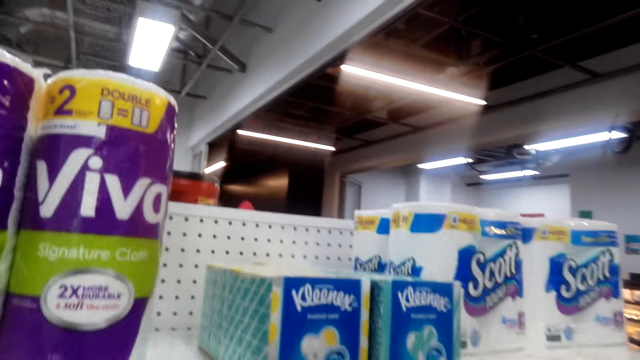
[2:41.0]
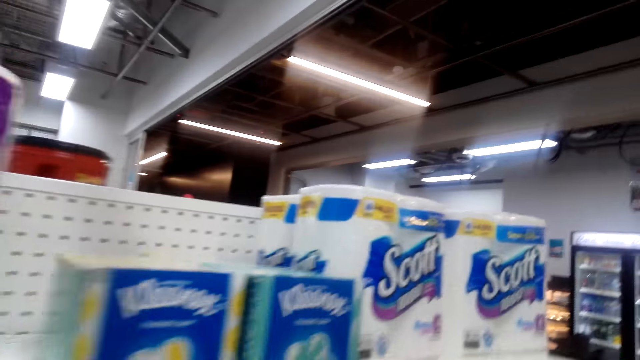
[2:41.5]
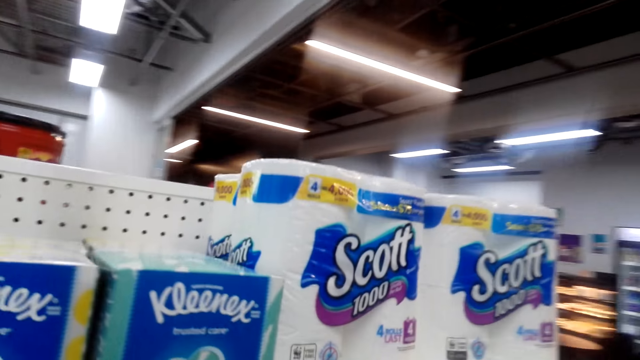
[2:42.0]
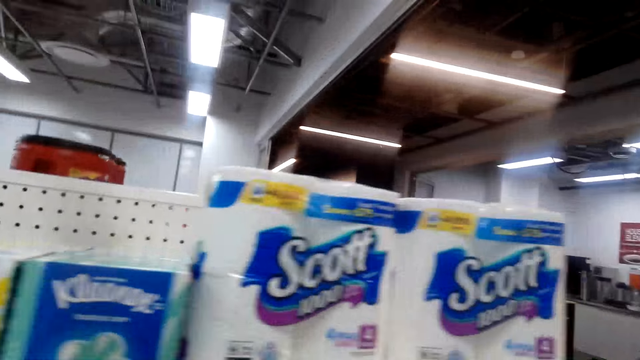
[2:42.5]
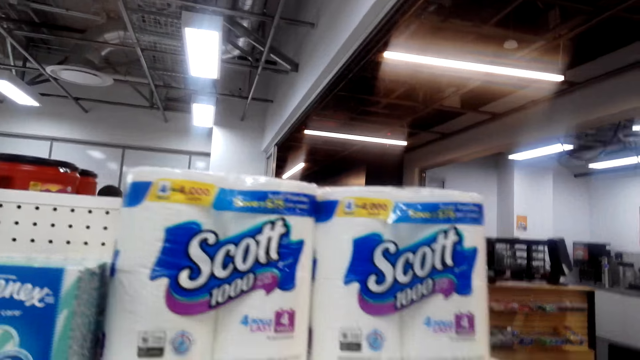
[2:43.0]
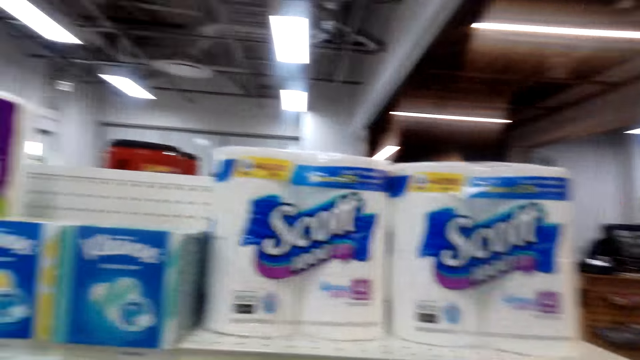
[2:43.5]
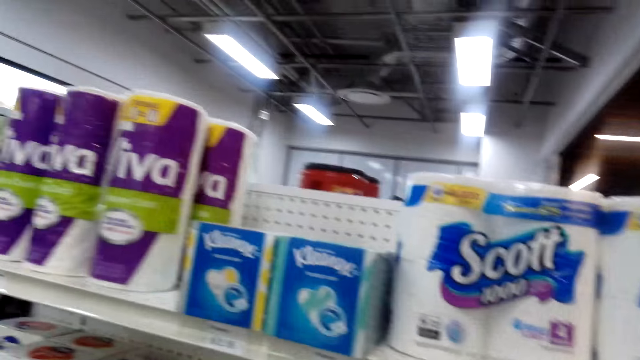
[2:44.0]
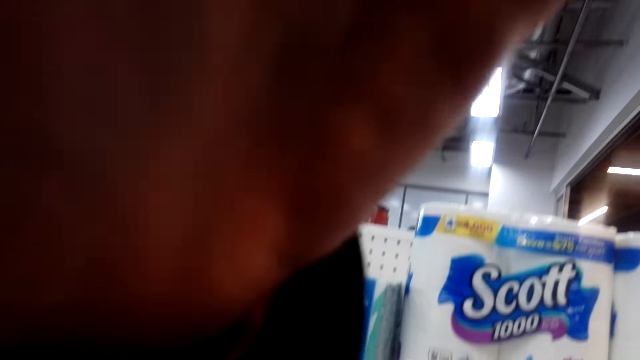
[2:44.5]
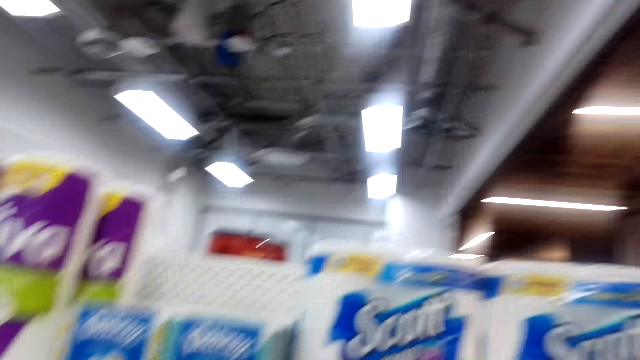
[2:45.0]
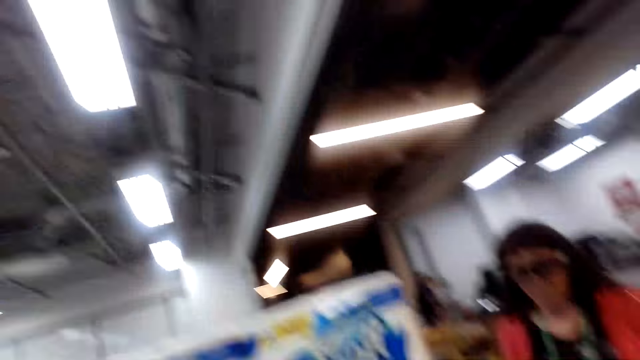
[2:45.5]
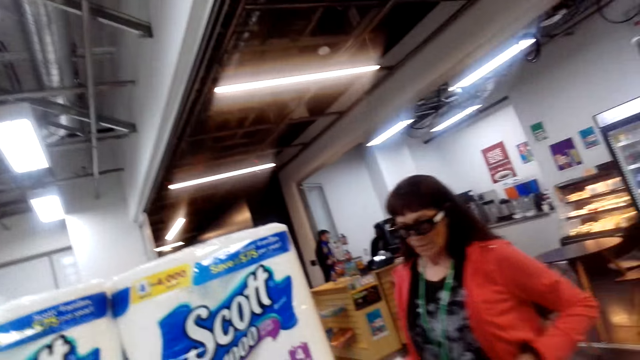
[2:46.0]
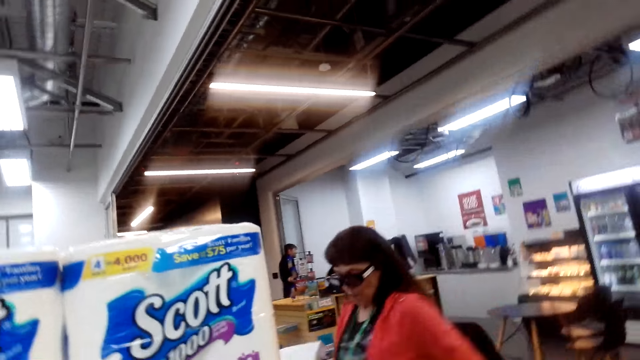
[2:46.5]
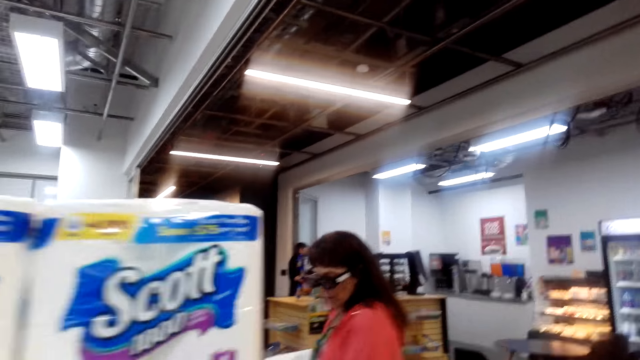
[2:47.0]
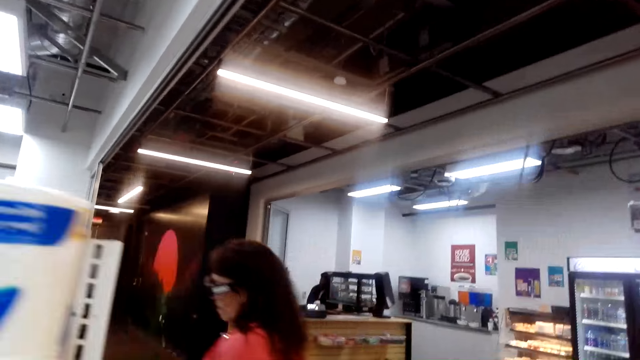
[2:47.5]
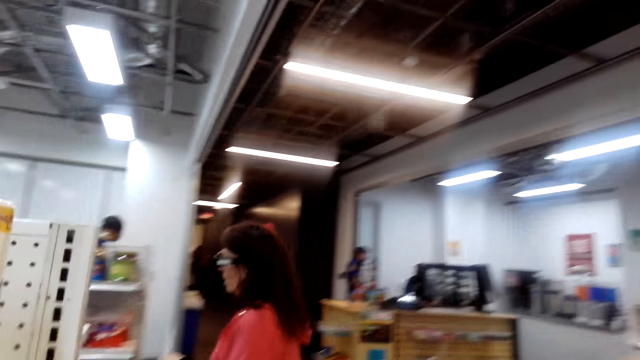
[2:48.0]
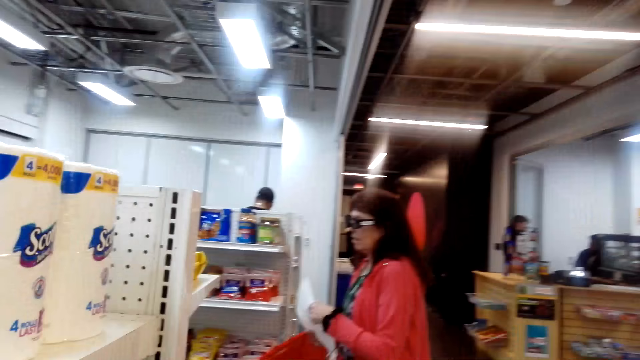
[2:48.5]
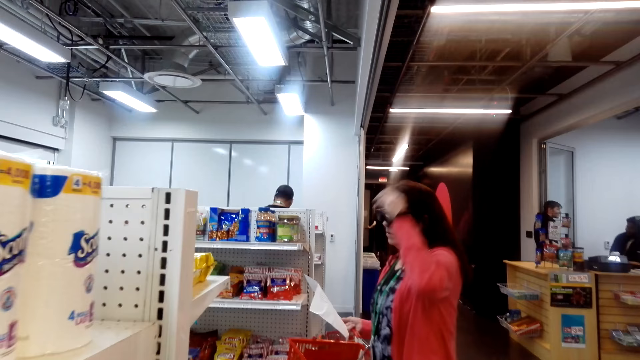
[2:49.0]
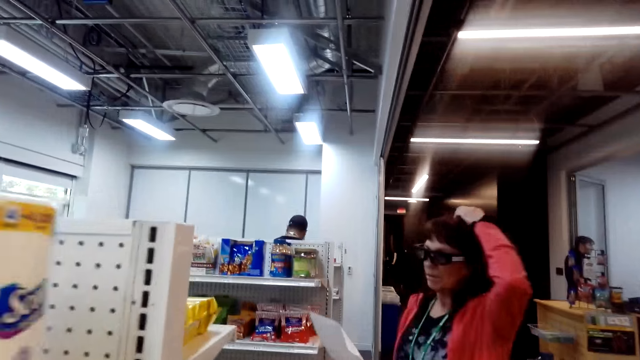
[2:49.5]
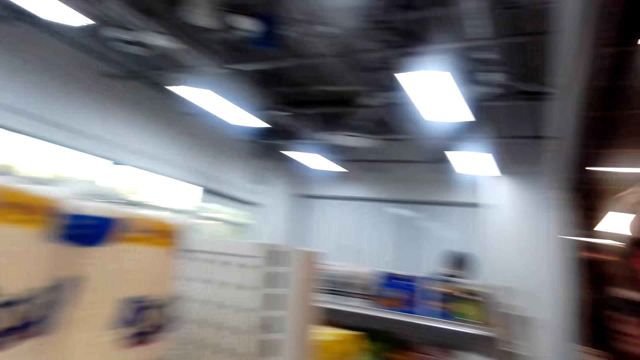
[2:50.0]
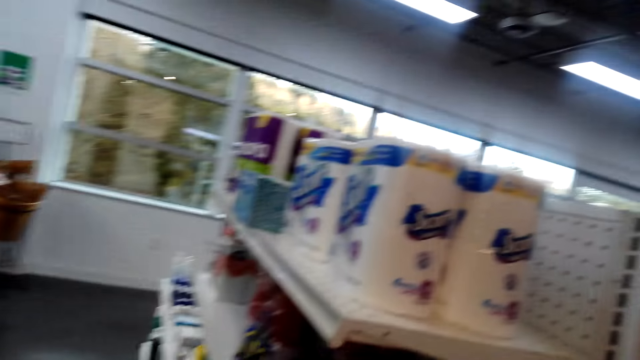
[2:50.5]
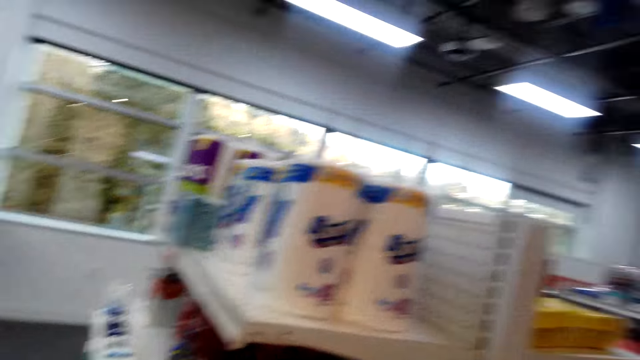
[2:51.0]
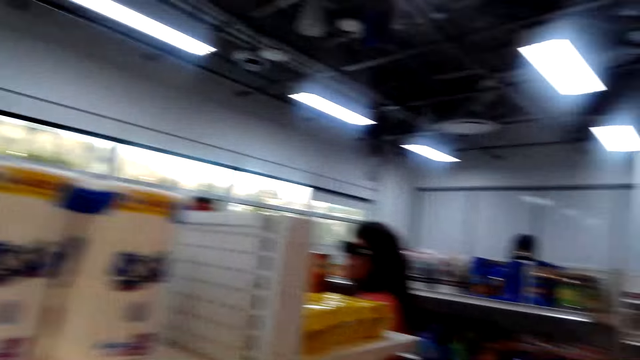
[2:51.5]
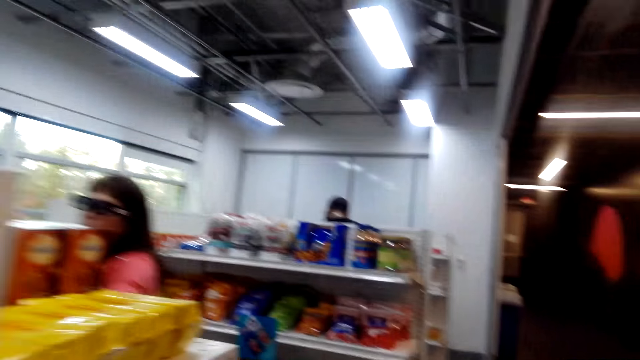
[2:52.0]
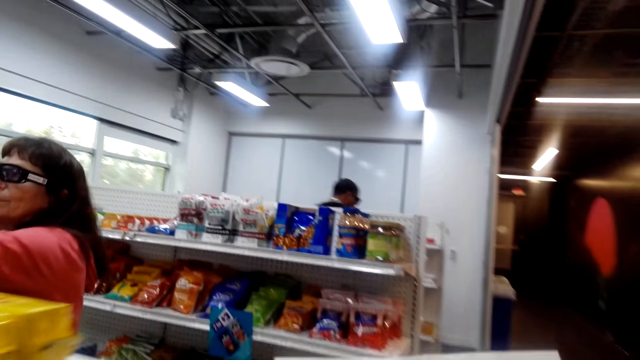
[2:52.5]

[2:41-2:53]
The camera wearer looks around the shelves. They touch the camera. They walk and talk. The lady walks on the floor and touches her hair. The camera wearer looks around the supermarket.

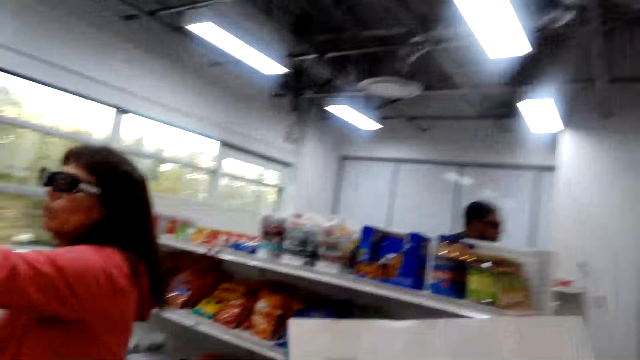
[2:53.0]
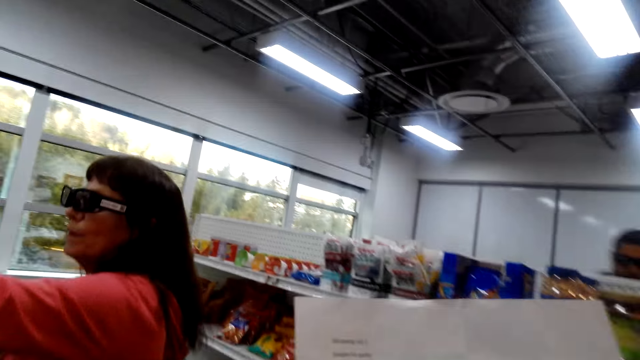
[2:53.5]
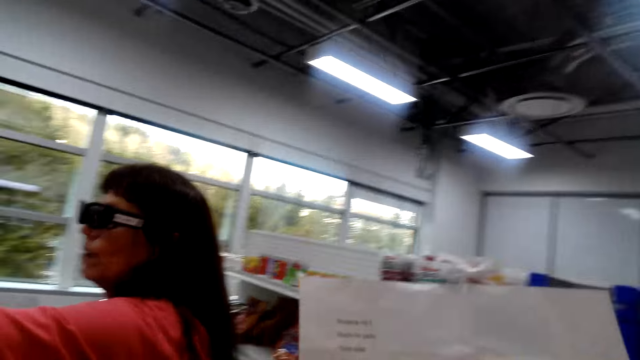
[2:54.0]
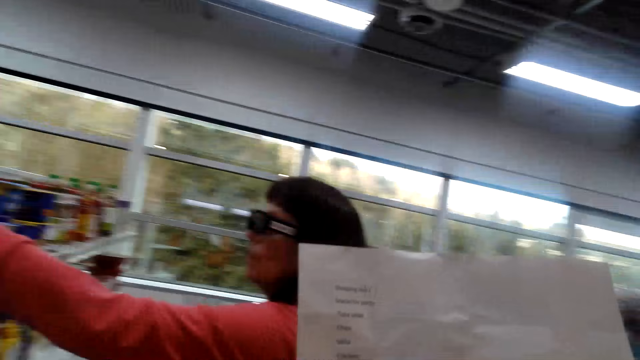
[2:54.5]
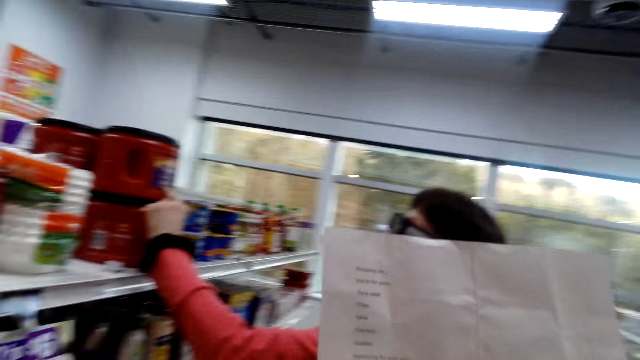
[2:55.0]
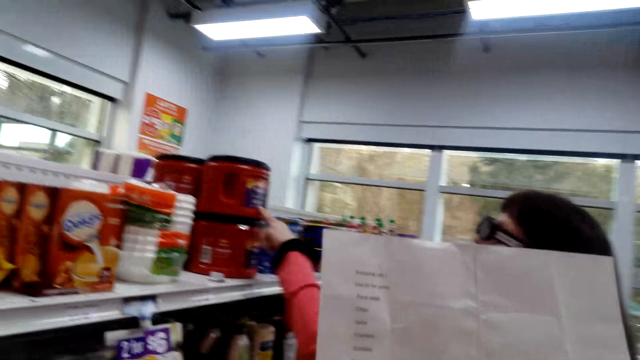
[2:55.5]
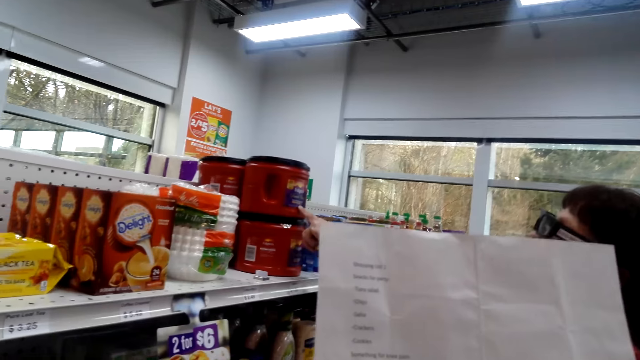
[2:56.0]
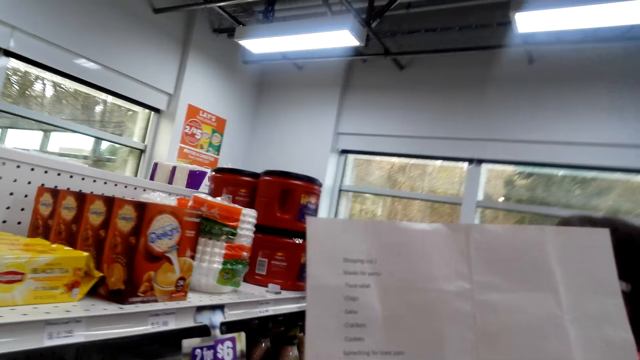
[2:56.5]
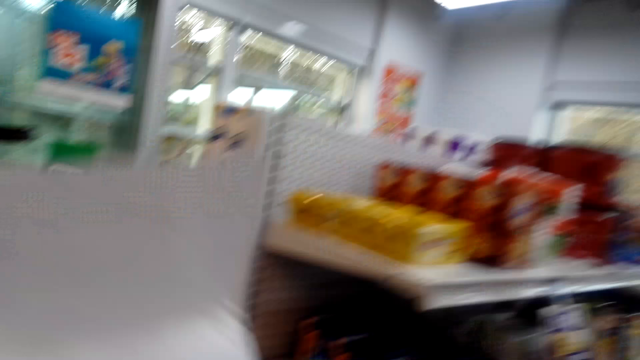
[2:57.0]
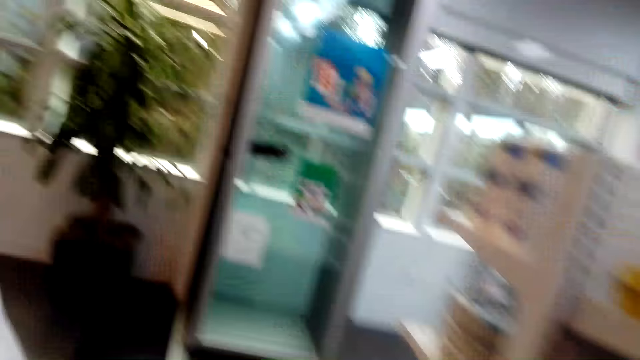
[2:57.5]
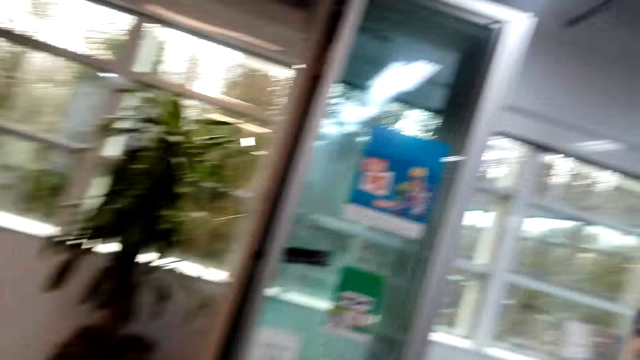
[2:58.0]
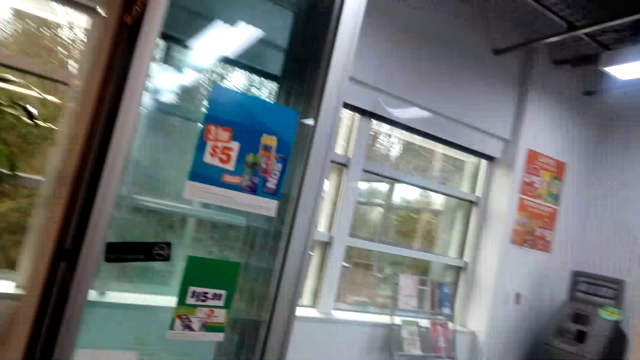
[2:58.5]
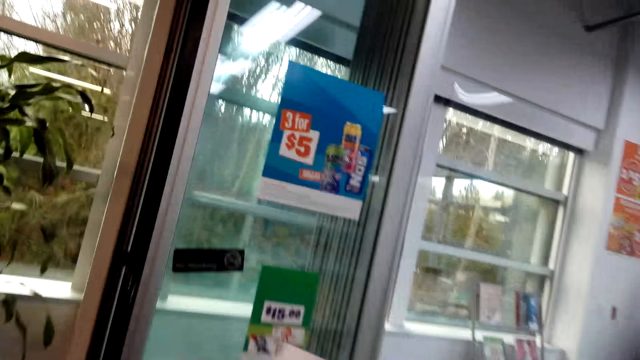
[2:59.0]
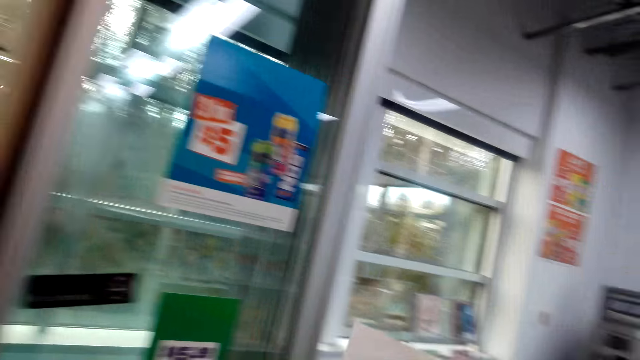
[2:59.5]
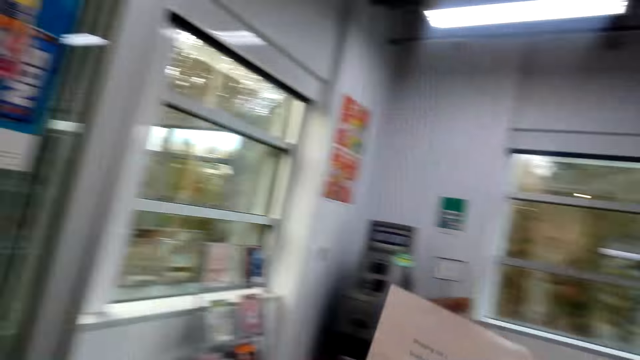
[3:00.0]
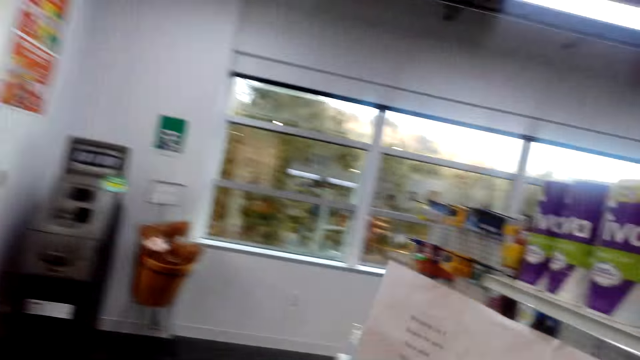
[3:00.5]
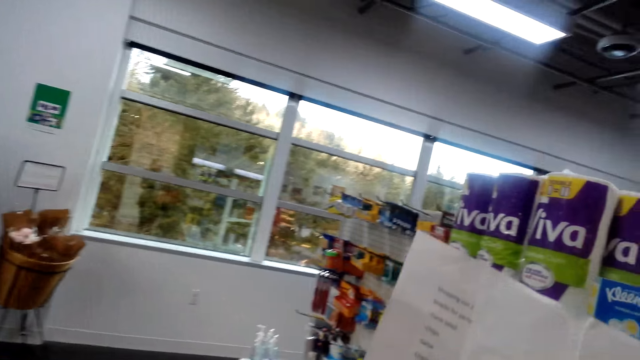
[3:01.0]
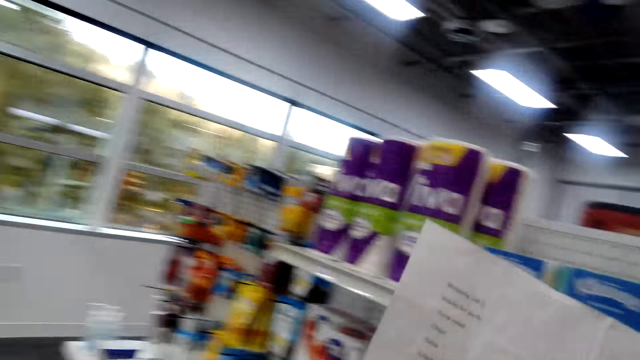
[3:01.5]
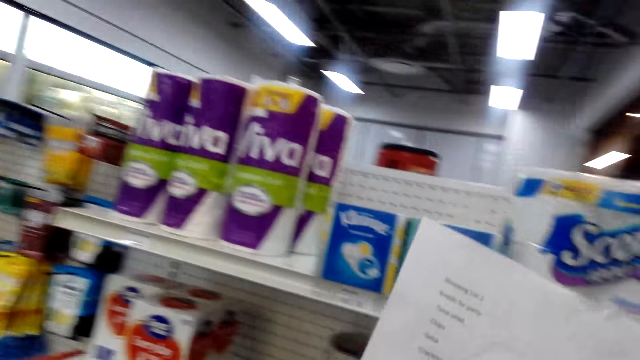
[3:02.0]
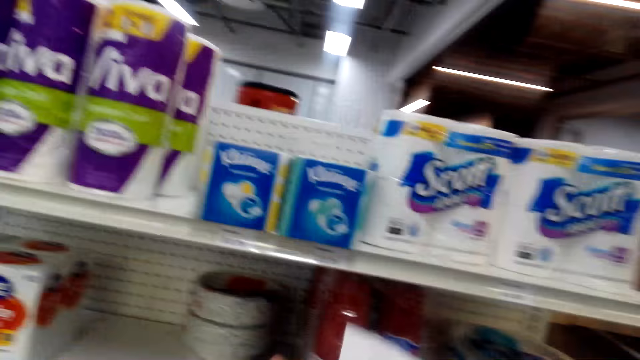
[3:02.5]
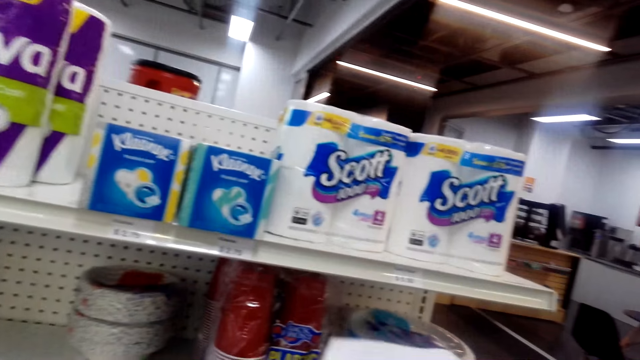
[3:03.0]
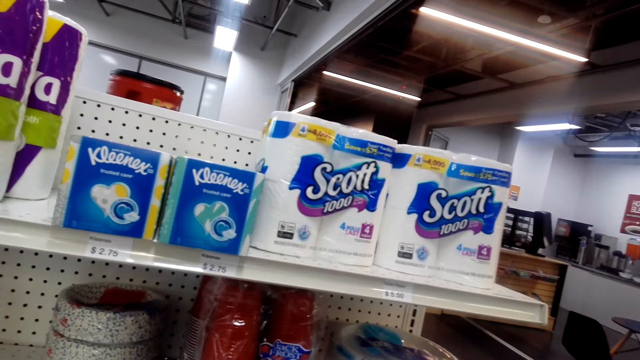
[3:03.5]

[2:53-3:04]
The camera wearer moves the paper. The lady touches a can on the shelf. The camera wearer reads a list of shopping from the paper. She looks around the supermarket. She walks on the floor and talks holding her list.
